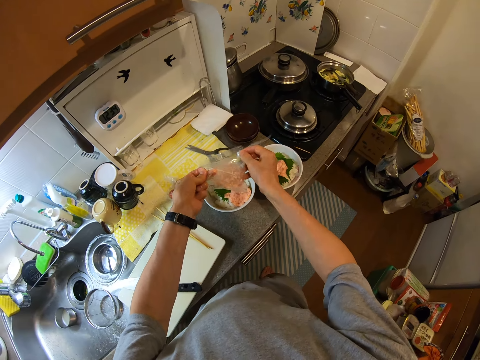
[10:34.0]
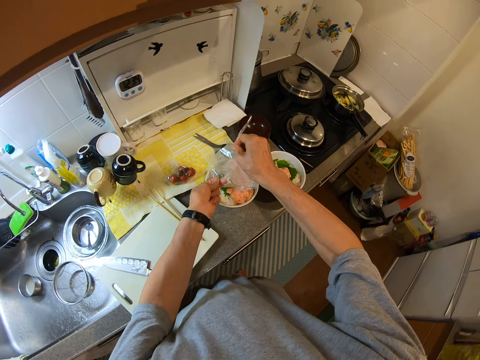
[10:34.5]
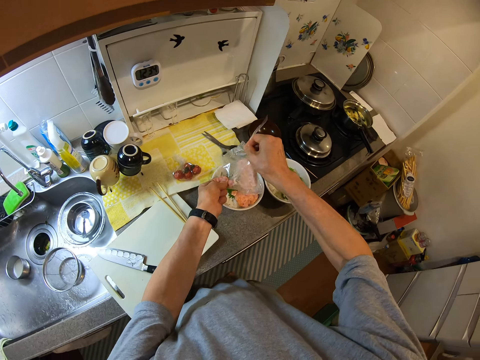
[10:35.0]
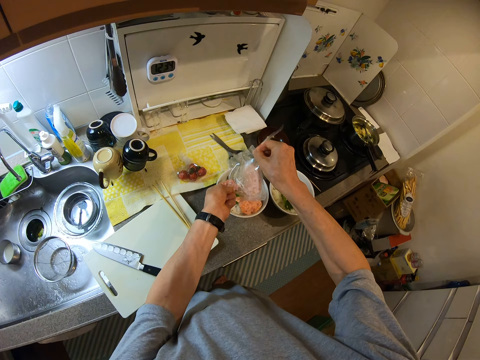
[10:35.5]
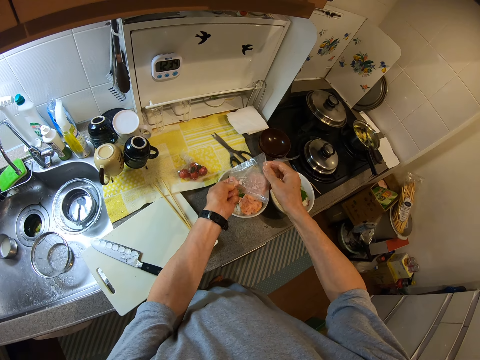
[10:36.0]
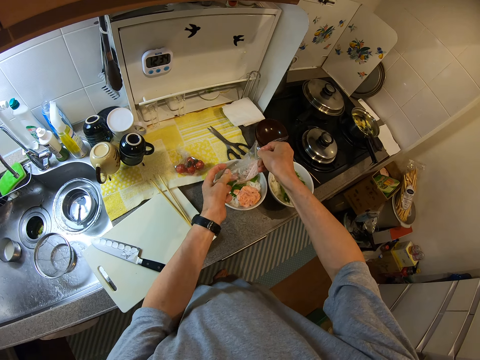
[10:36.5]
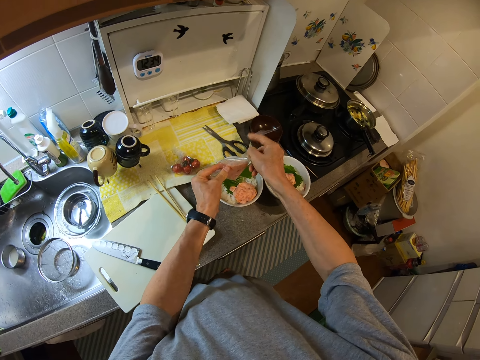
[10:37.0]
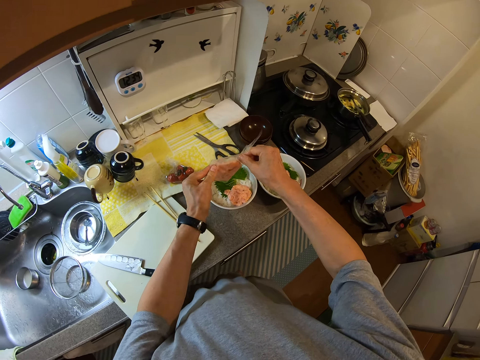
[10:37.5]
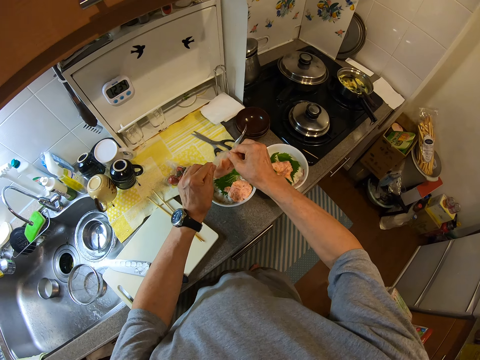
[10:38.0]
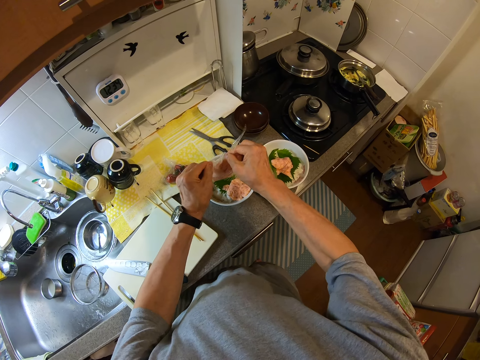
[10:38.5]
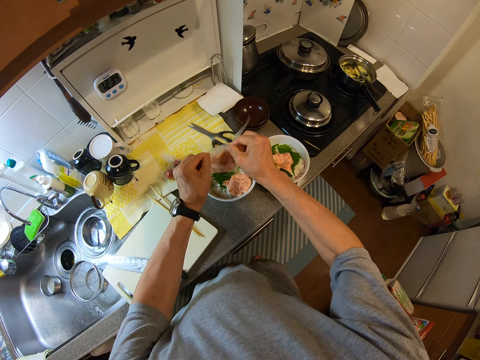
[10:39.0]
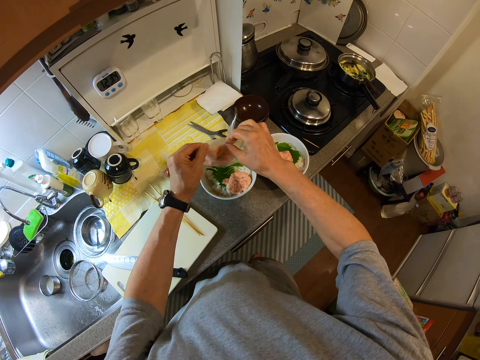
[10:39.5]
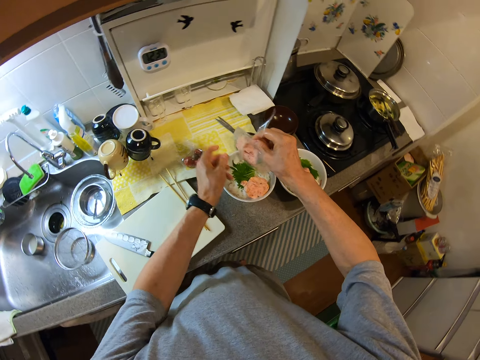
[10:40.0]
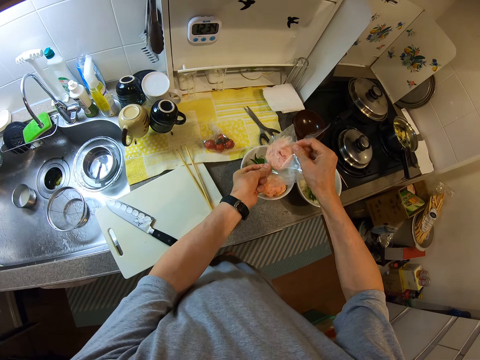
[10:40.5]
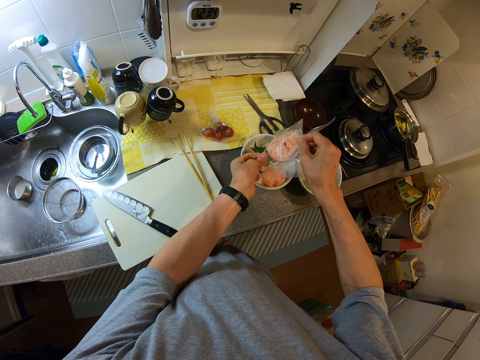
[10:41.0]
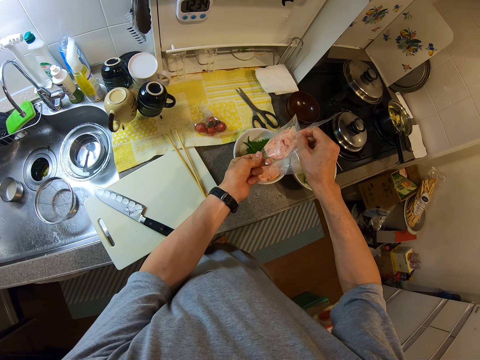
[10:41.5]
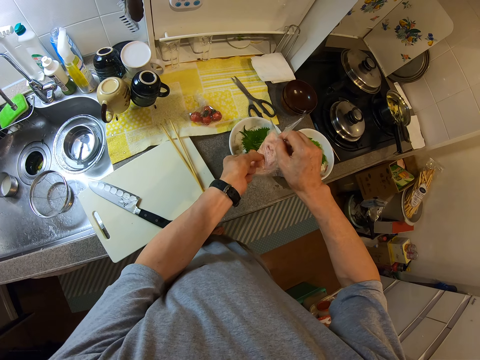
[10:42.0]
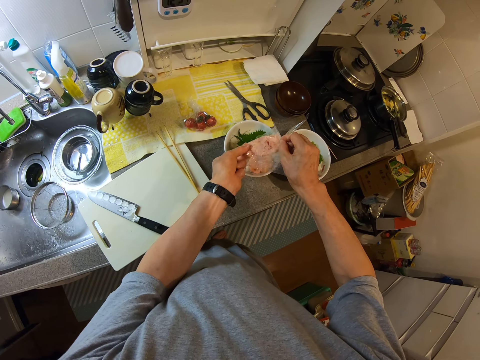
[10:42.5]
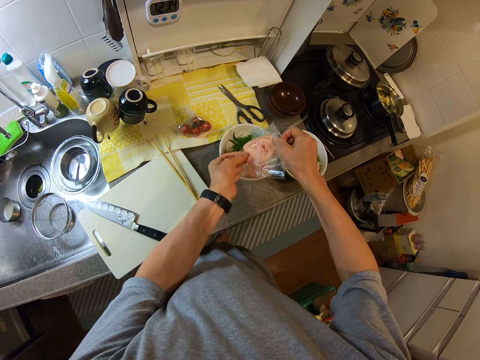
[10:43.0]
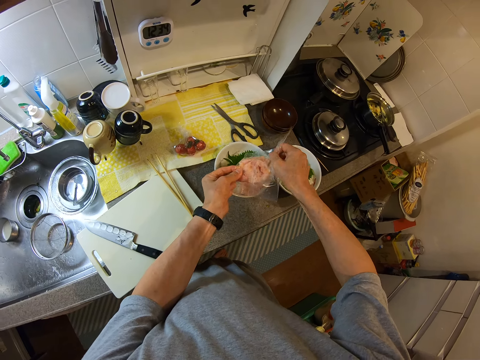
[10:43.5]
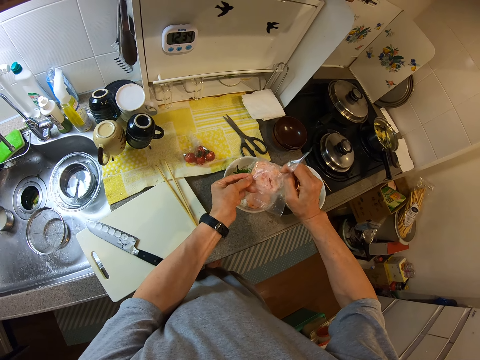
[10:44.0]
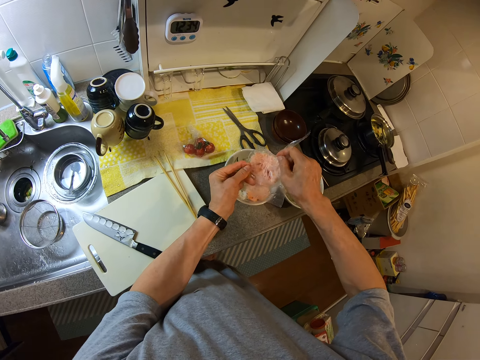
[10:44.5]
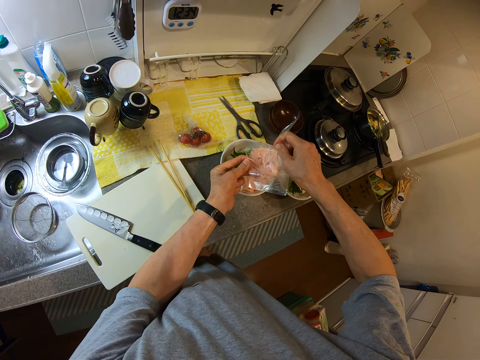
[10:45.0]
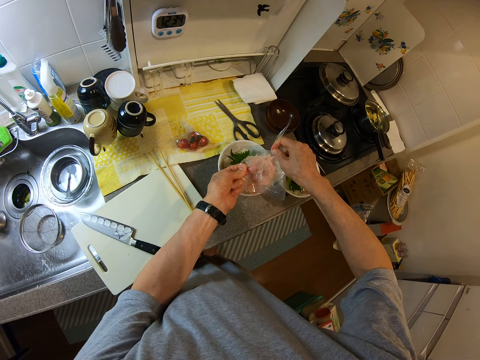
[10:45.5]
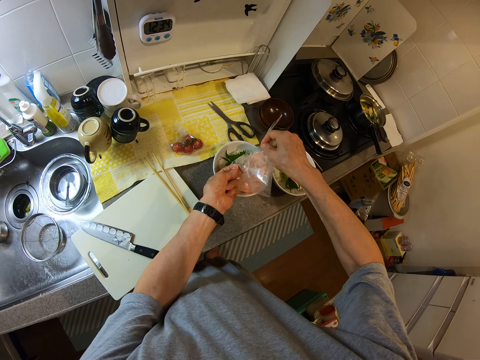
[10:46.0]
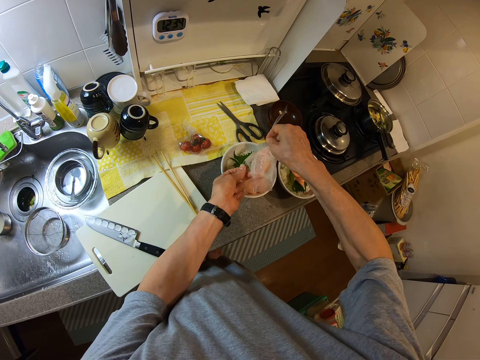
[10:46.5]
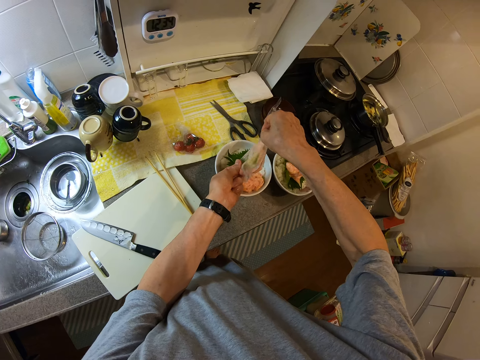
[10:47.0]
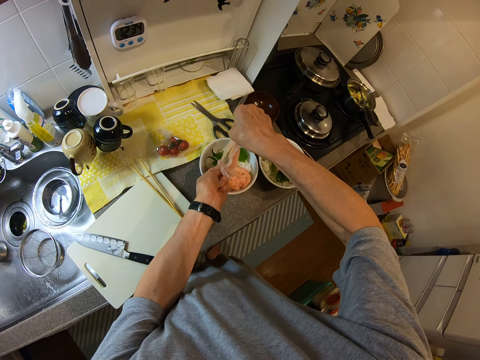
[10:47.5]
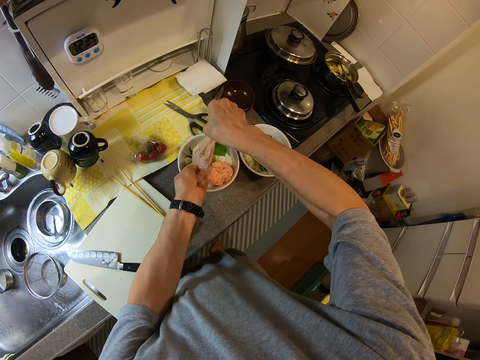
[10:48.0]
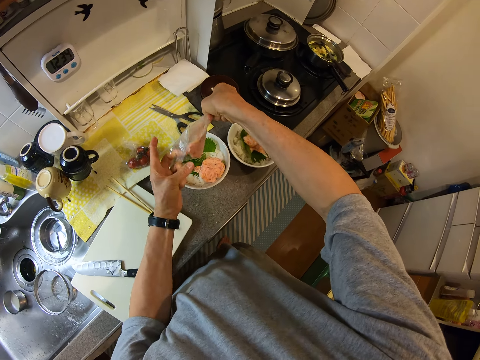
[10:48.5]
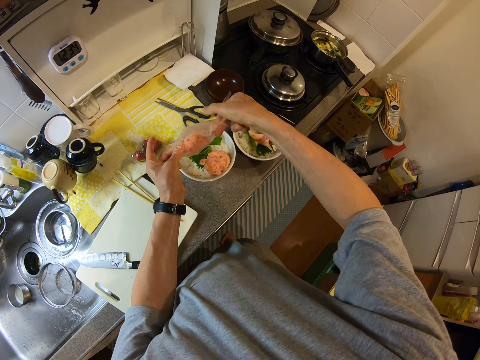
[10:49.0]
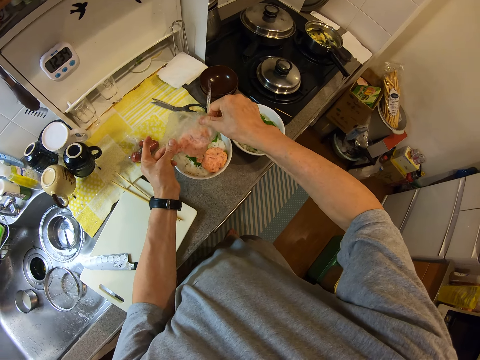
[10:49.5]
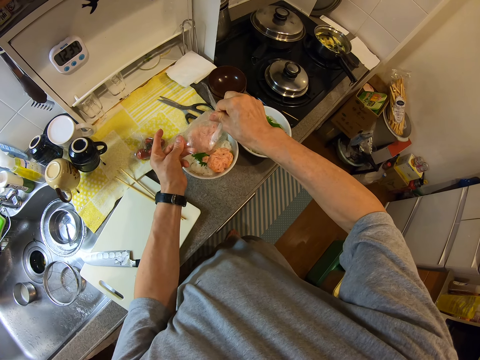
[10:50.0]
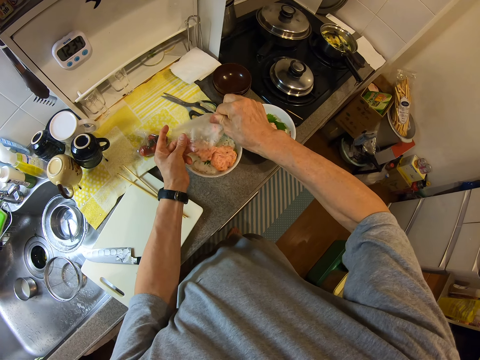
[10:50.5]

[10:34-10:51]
The camera wearer pours the patty into a bowl. They shake the wrap.

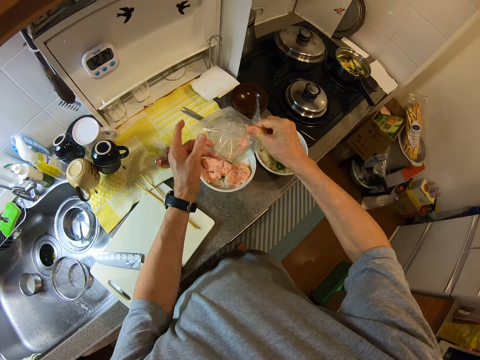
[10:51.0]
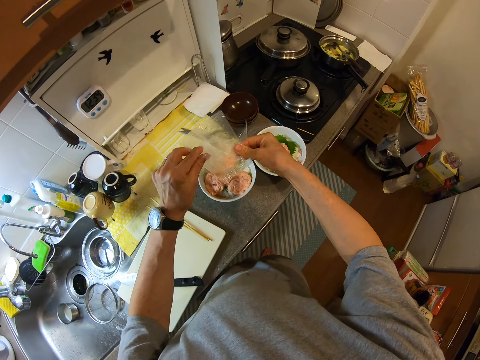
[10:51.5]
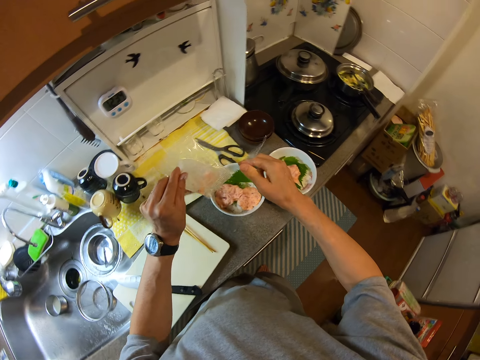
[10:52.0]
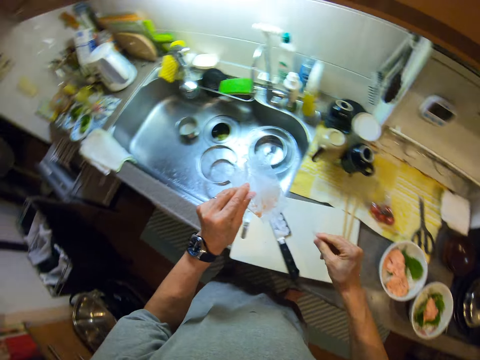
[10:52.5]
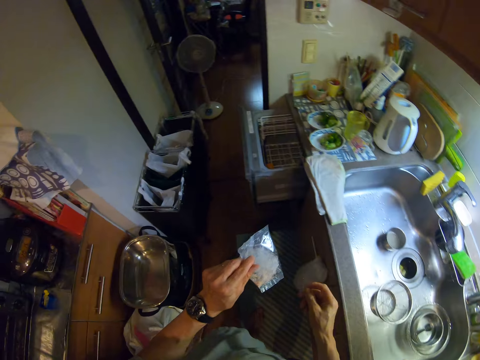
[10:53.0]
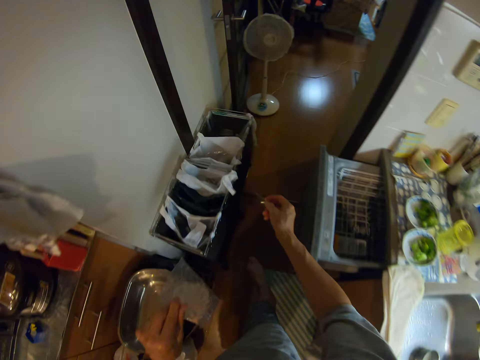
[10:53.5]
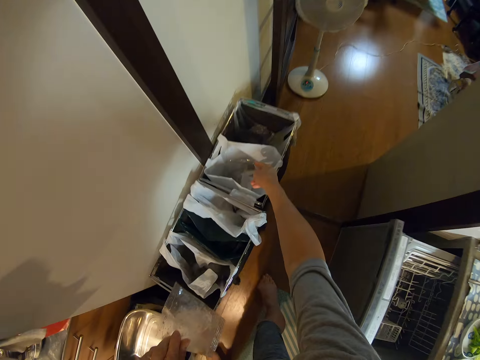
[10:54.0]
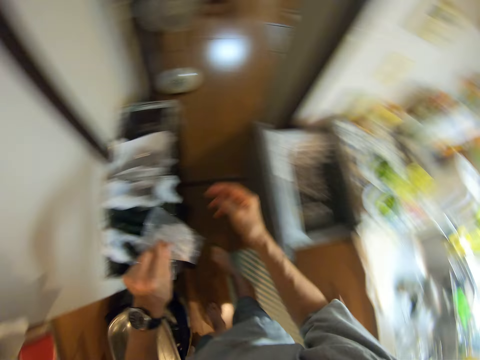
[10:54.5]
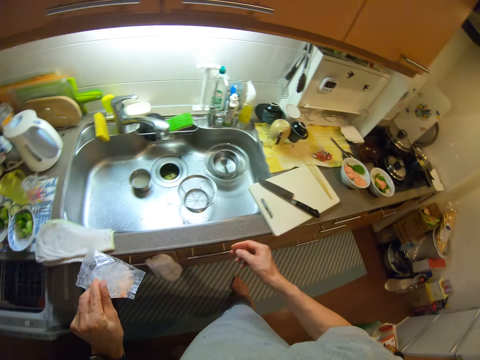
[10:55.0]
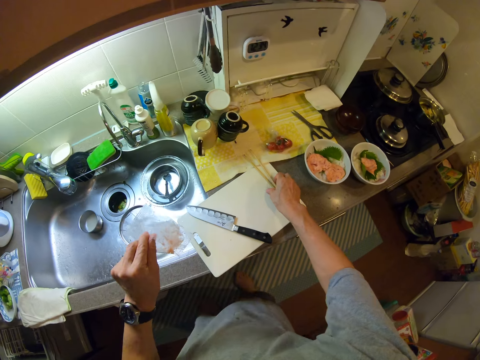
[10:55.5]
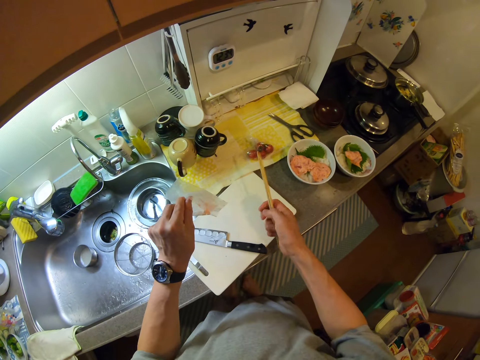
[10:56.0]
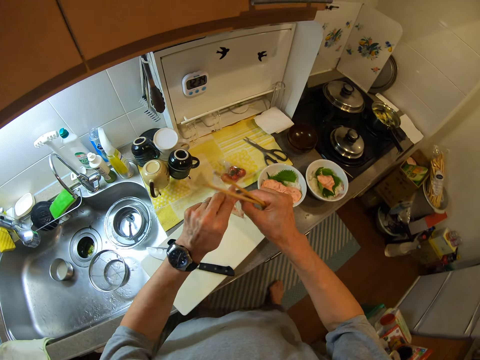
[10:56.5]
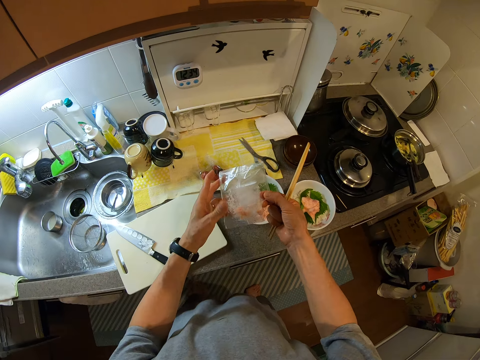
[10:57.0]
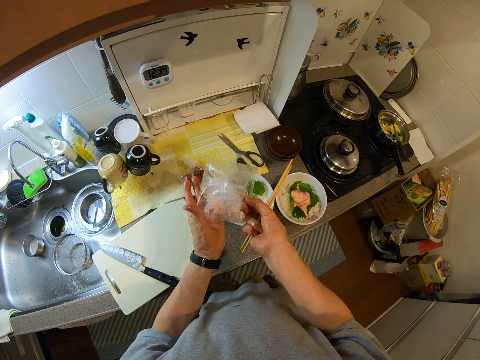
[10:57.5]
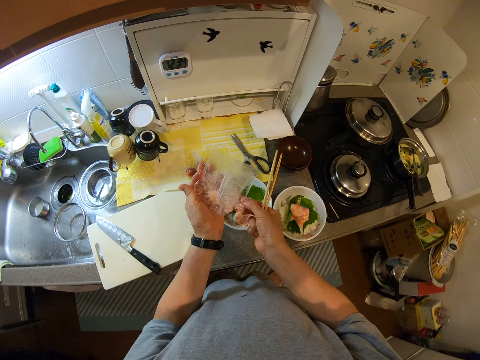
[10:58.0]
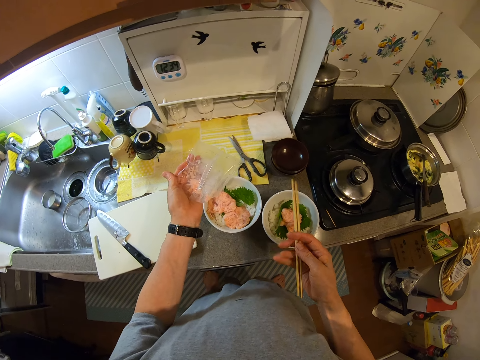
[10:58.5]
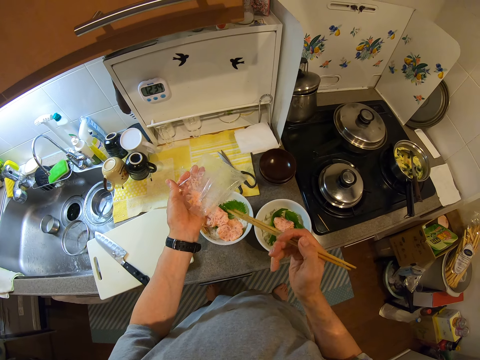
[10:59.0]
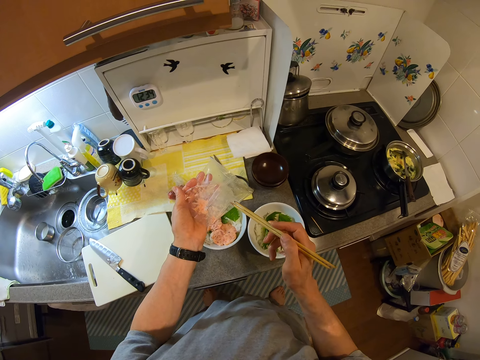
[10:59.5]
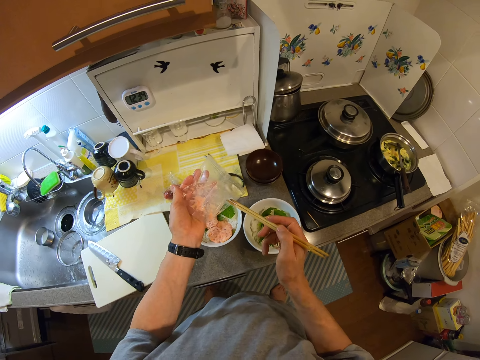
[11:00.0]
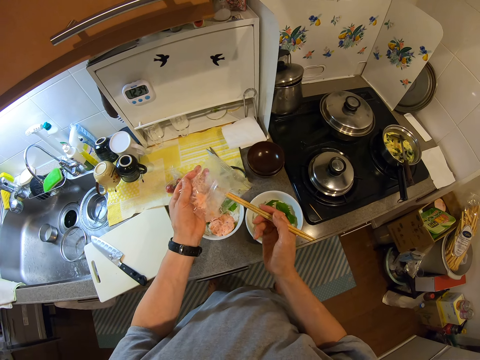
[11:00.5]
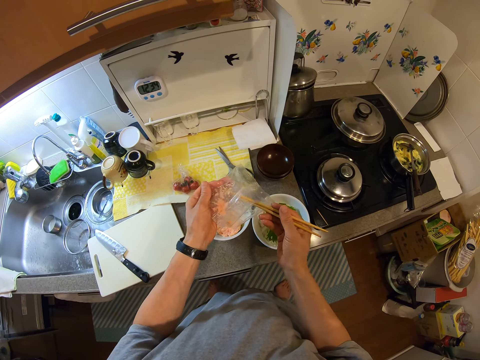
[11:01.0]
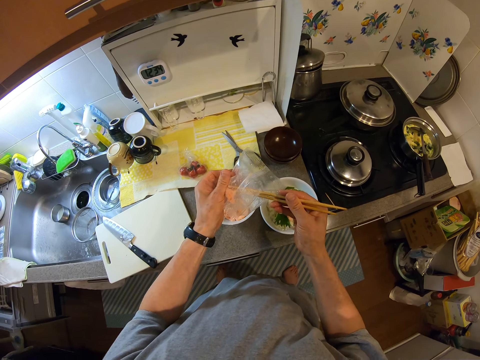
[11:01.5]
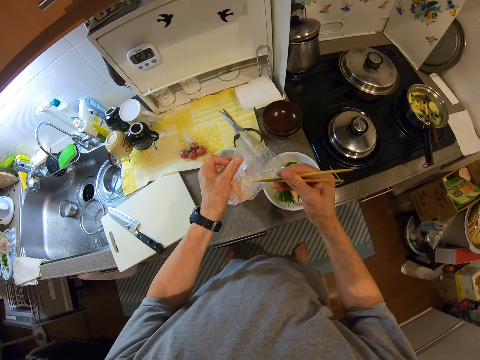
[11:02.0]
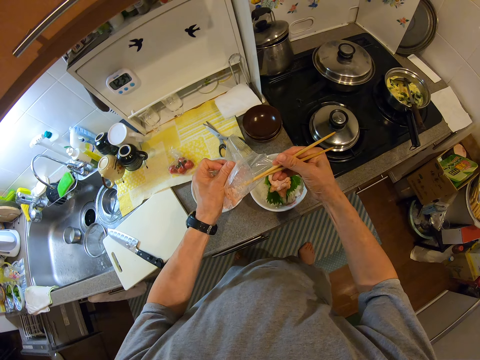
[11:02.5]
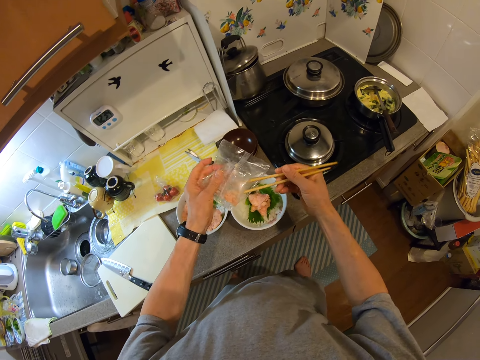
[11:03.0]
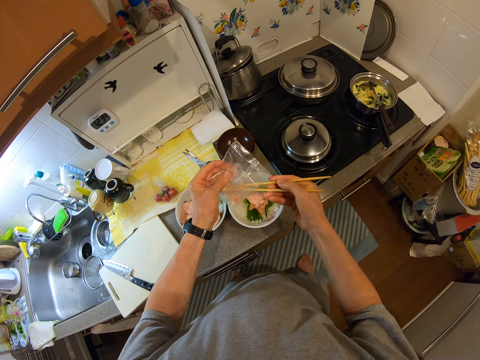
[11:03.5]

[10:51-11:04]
The camera wearer moves around the room. They drop a piece of the wrap in the bin. They pick up the chopsticks from the chopping board. They scrape the inside of the wrap with the chopsticks.
